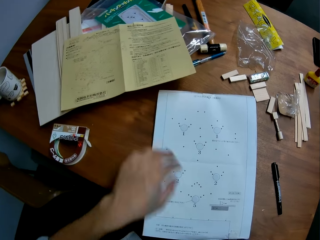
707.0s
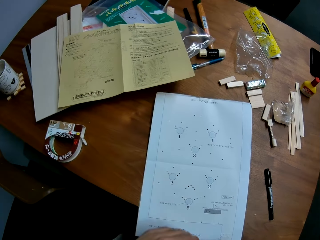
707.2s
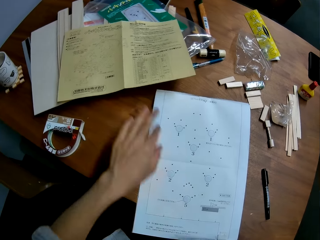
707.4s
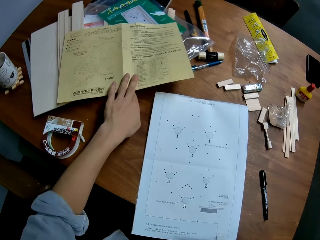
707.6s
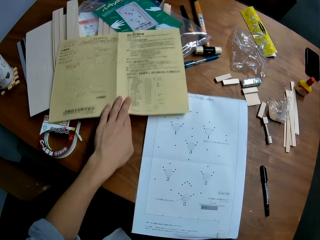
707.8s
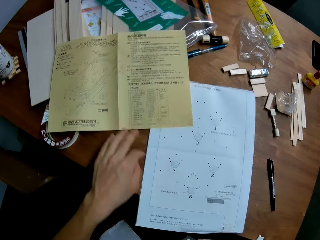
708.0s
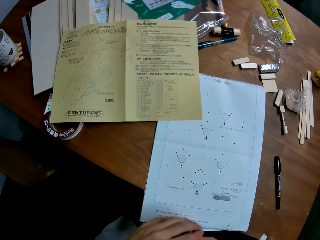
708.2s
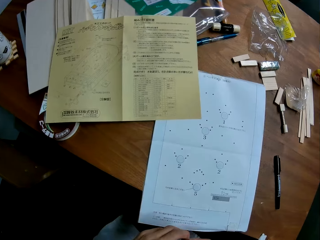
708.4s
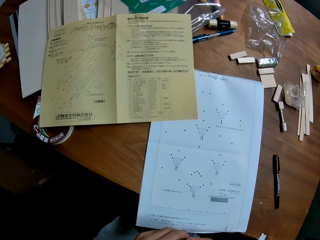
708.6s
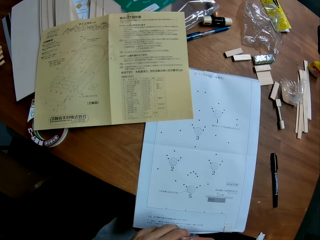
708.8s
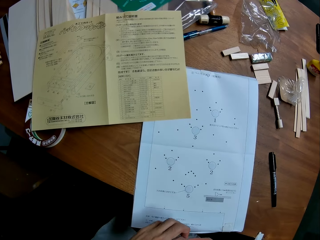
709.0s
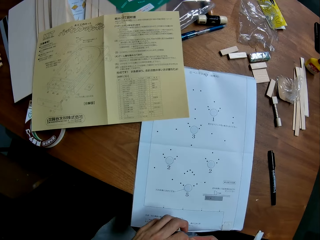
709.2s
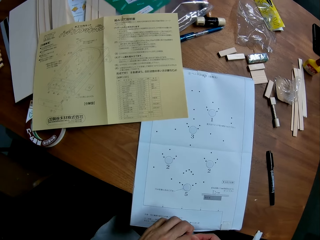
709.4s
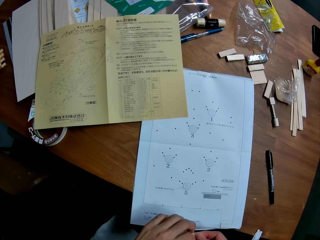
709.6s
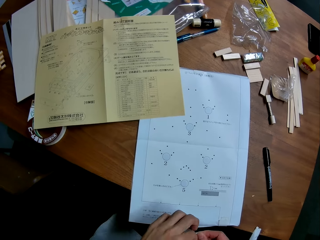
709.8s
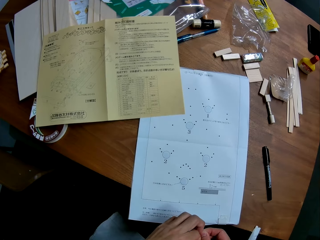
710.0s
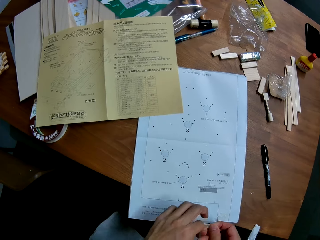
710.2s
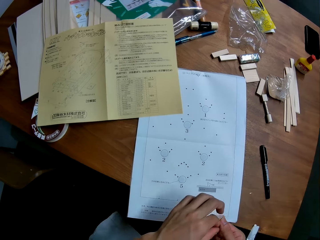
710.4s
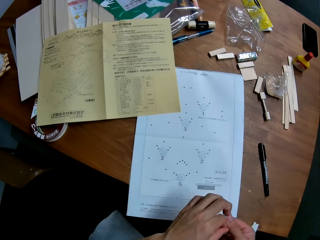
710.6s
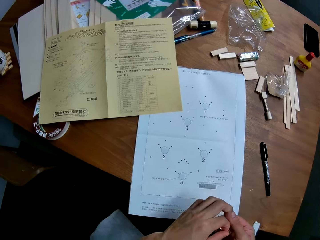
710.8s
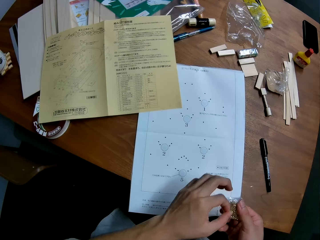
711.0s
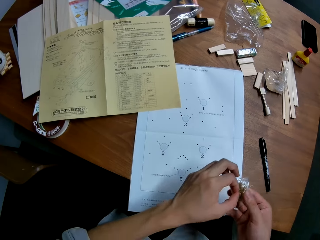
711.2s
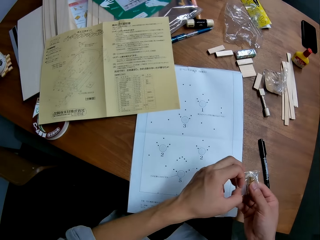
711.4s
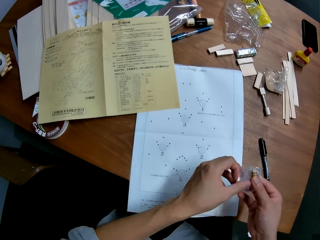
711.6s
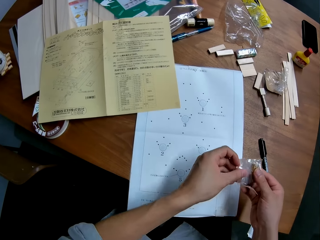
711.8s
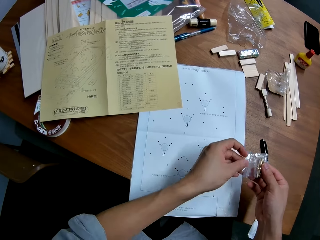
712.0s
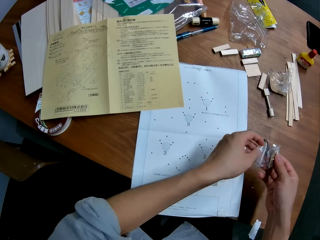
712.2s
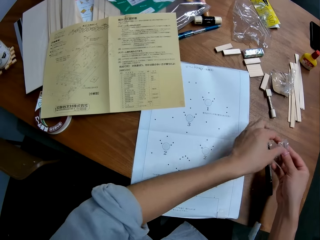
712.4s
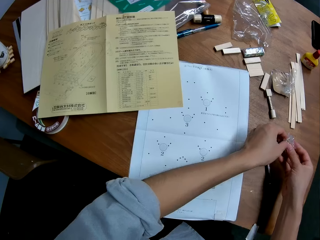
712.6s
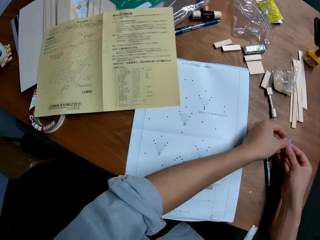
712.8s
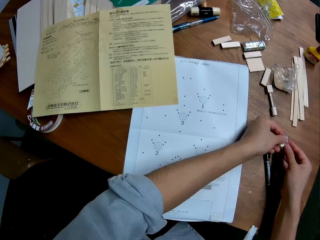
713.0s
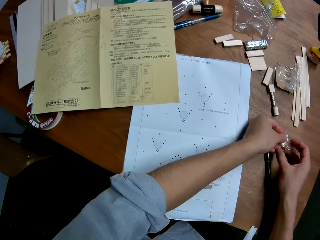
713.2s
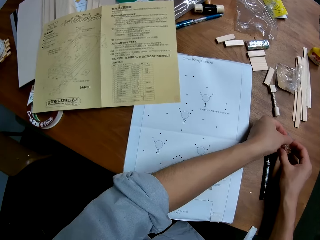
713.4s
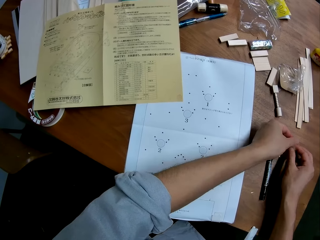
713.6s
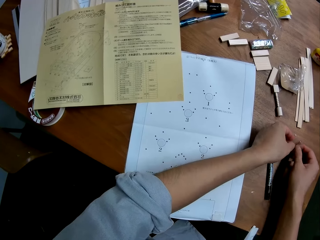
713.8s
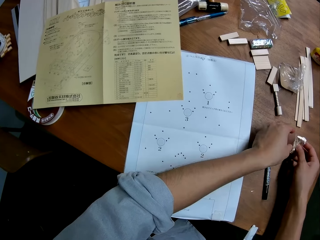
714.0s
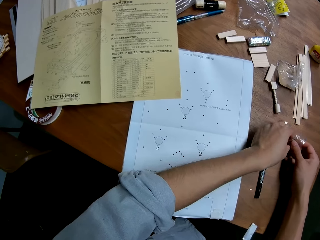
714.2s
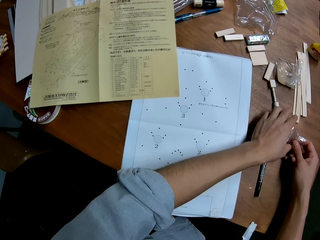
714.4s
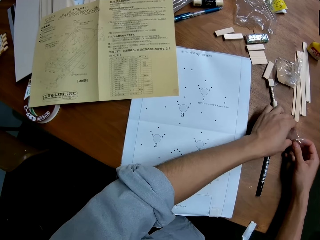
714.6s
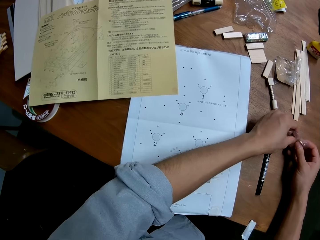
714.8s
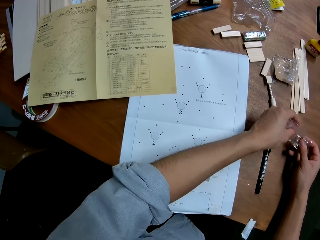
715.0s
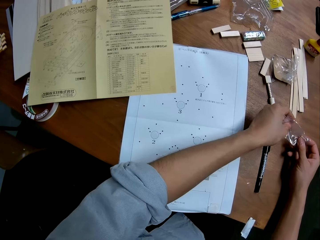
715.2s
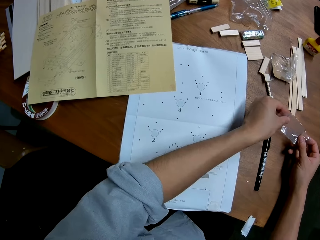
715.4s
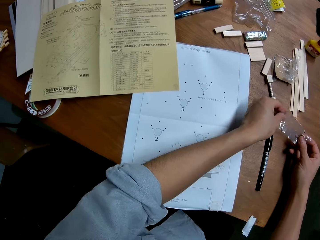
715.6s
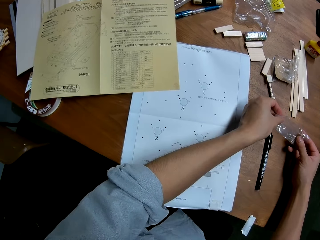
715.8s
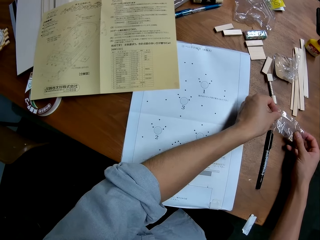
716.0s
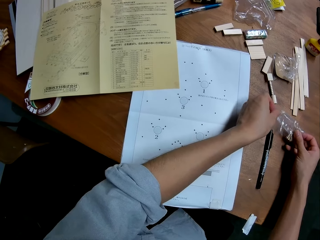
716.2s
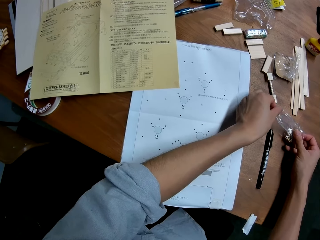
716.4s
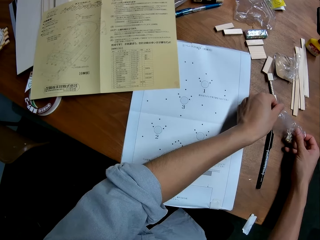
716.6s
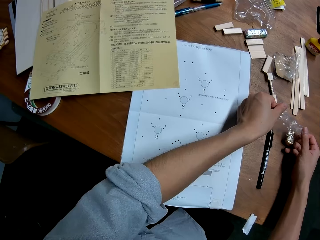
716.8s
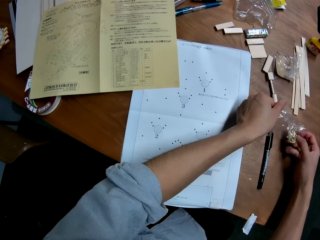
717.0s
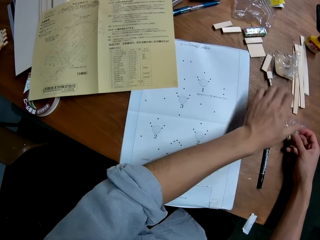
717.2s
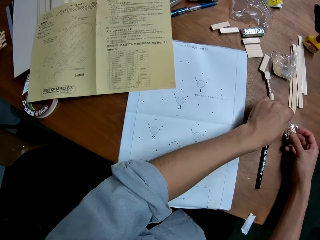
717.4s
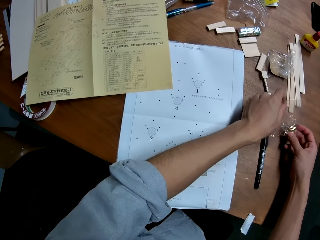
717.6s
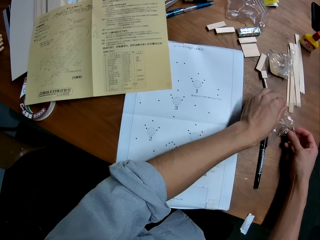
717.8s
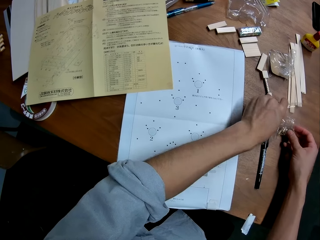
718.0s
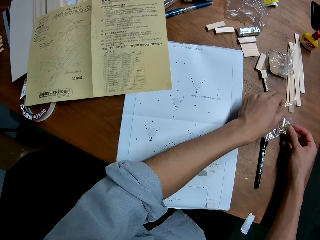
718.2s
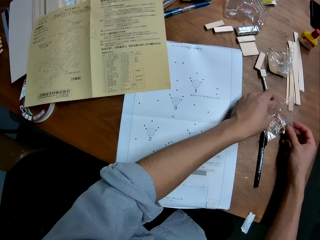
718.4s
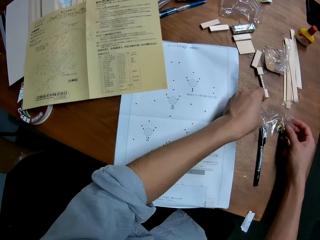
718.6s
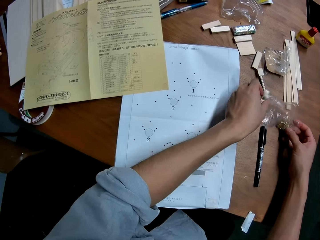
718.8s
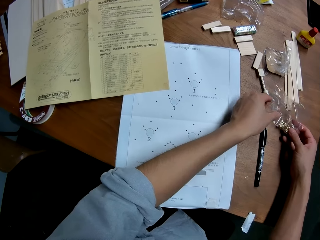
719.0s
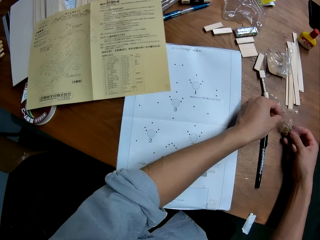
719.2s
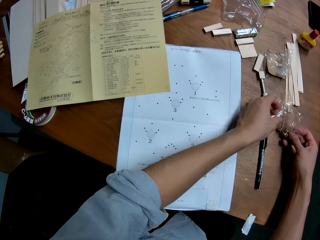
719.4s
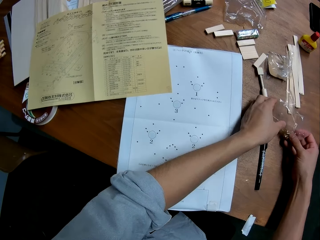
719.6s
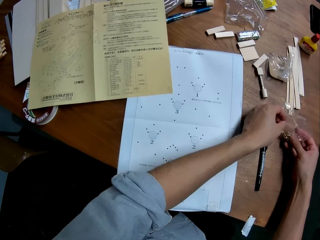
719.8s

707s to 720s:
The camera wearer touches the sketch paper. He moves his left hand to the nylon on his right hand. He pulls the mechanical kit paper close to the white technical drawing paper. He pulls the sketch paper. He unwraps the nylon with his hands. He looks at the sketch paper. He moves the nylon towards the right side of the table. He opens the polythene bag.

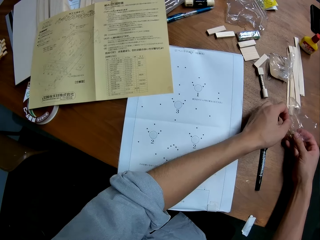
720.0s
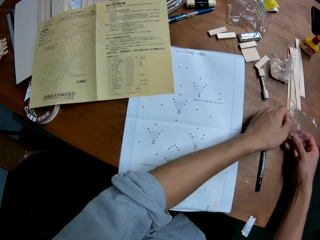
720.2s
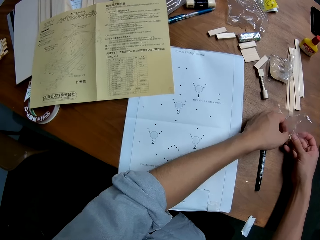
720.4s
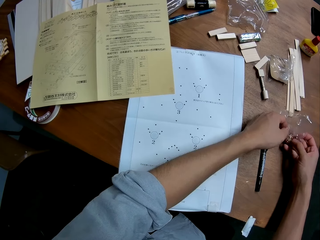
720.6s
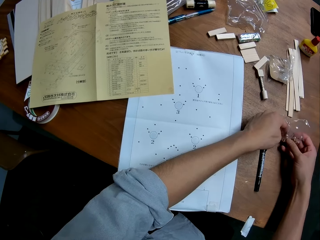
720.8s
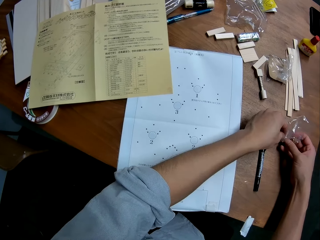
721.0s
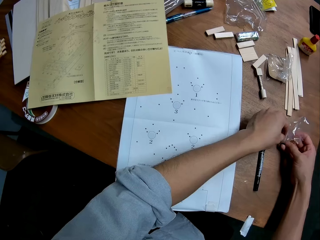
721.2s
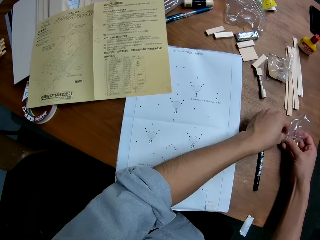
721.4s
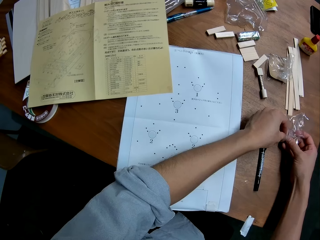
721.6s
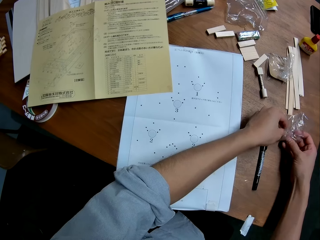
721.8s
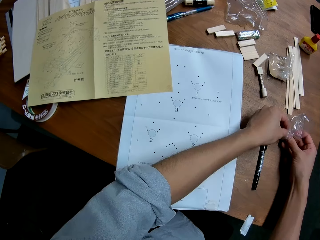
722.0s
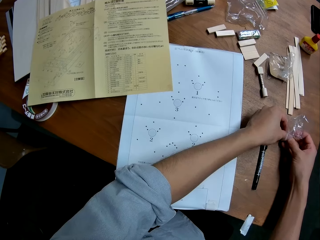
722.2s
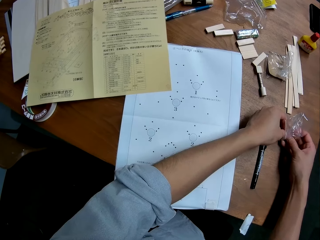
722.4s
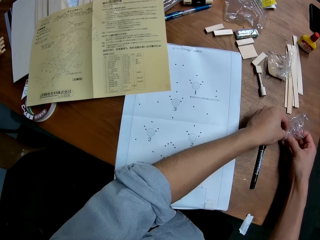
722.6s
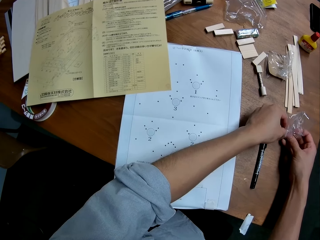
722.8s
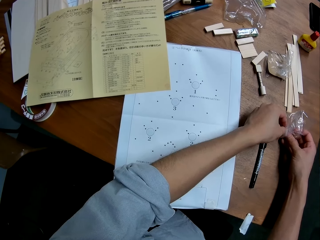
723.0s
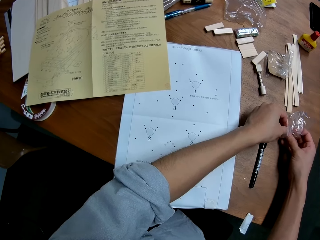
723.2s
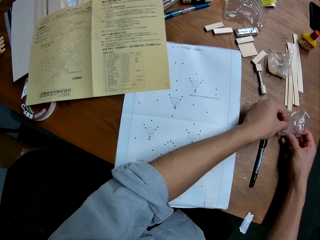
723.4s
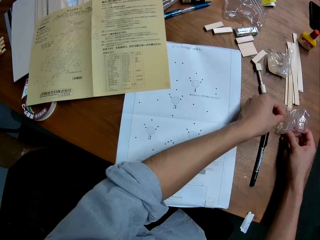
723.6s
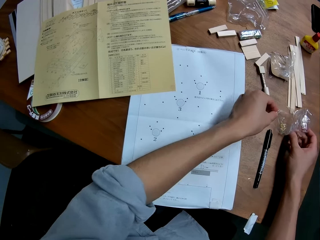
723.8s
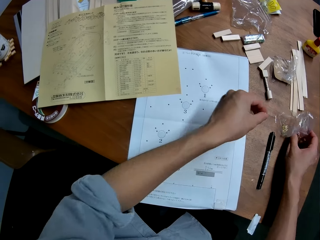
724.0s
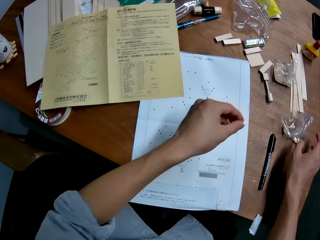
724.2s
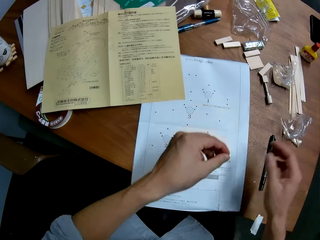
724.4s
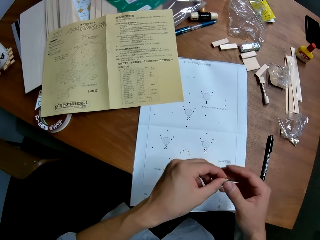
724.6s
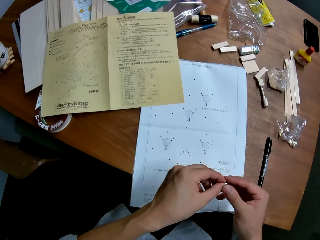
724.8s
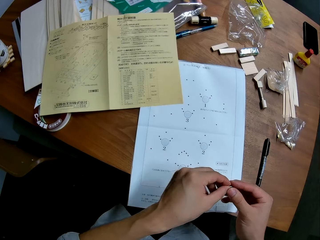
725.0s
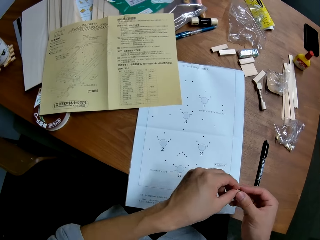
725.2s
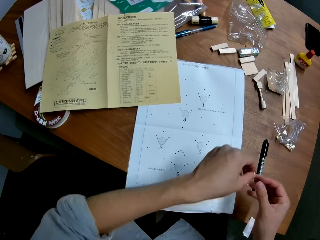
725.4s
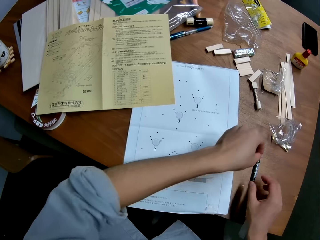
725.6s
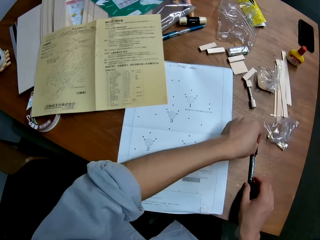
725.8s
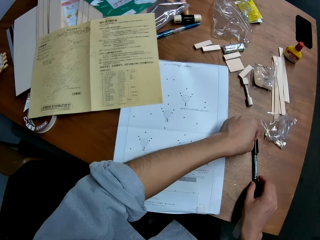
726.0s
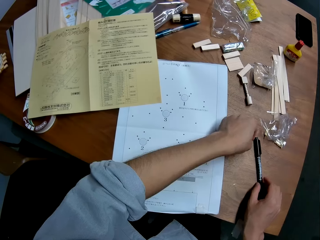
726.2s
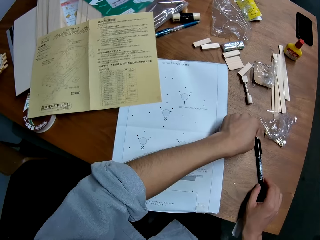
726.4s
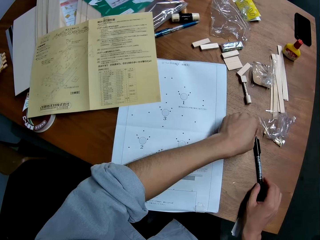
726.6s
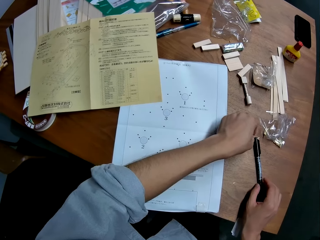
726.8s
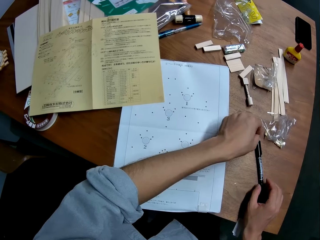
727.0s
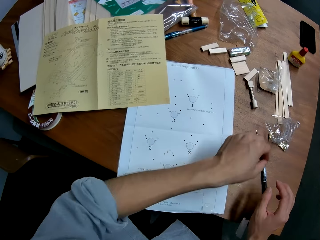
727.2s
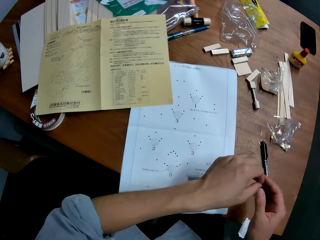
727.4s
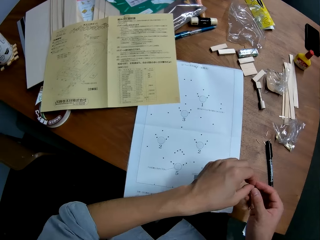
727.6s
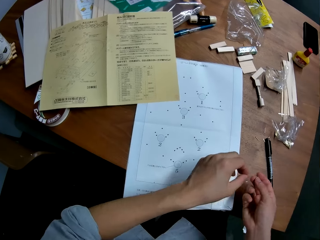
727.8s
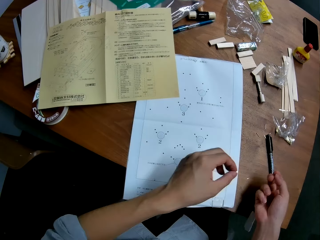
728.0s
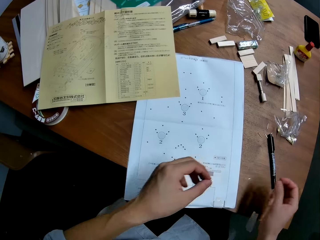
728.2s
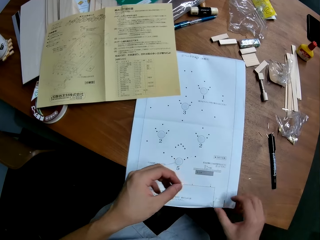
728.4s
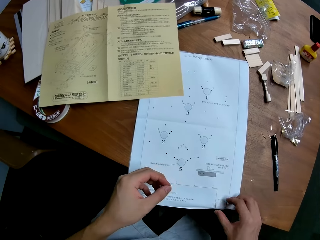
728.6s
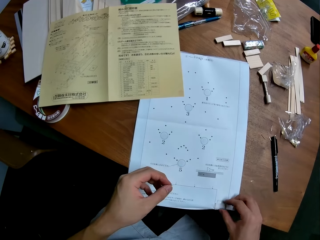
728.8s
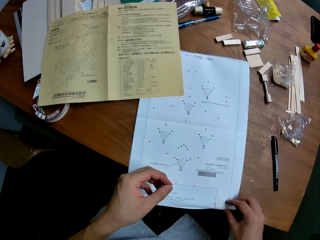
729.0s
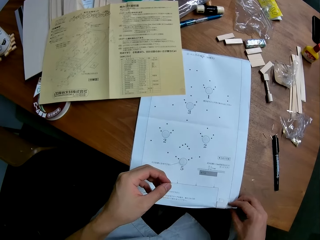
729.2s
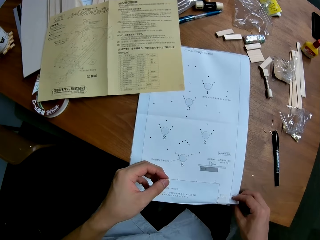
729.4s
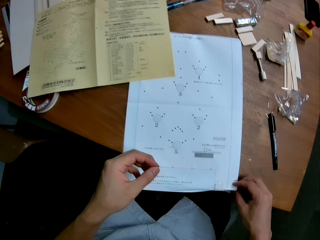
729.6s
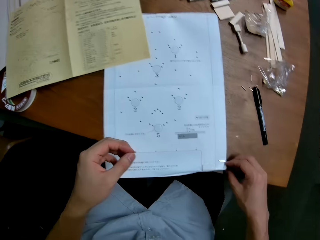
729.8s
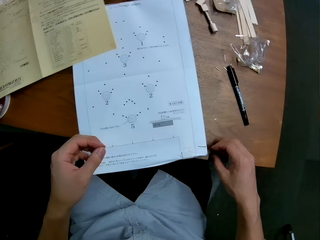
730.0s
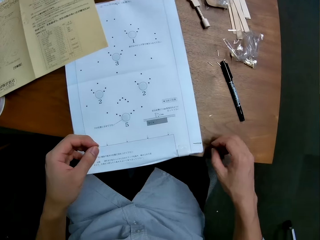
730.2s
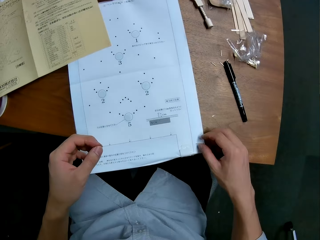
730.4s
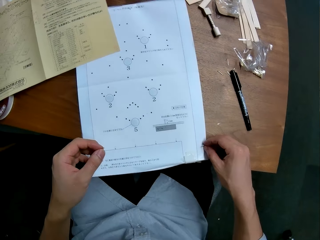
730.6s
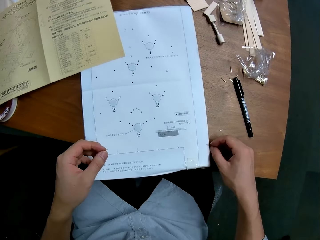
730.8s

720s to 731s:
The camera wearer takes a nail from the nylon. He drops the nylon on the table. He examines the nail. He drops the nail on the table. He adjusts the black construction pen to the right on the table. He moves a nail on the white technical drawing paper to the right side of the table. He touches the sketch paper.
